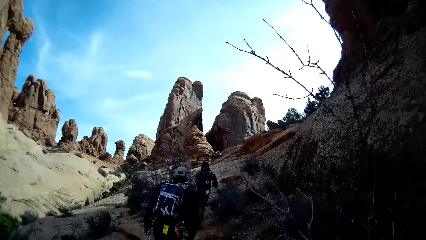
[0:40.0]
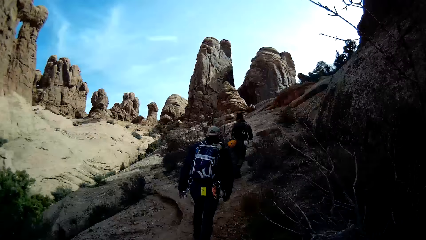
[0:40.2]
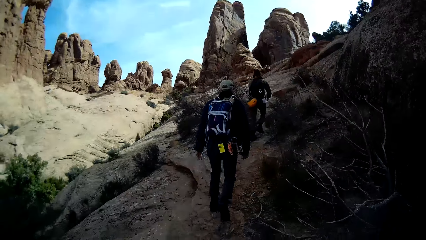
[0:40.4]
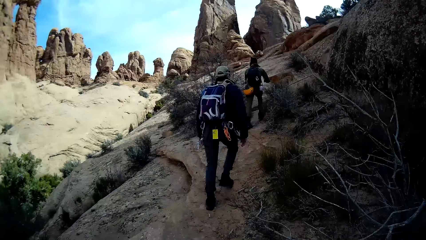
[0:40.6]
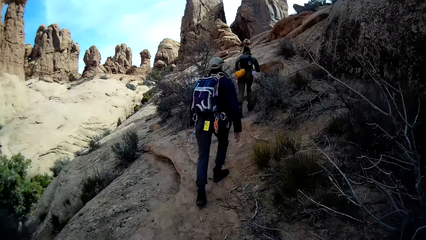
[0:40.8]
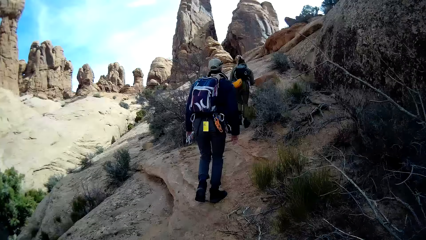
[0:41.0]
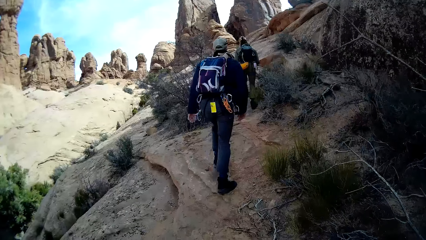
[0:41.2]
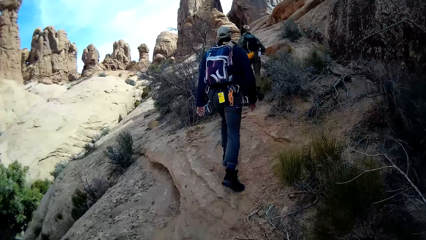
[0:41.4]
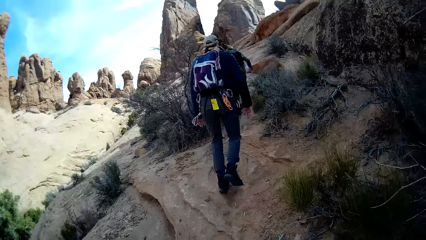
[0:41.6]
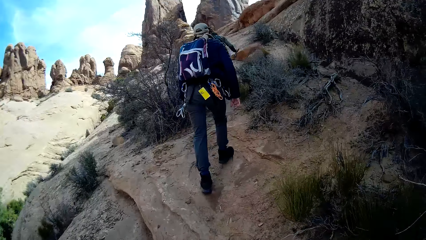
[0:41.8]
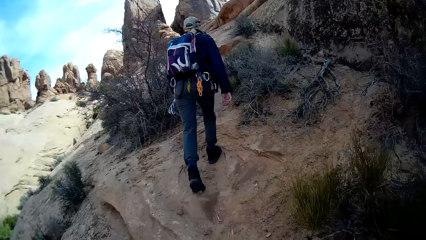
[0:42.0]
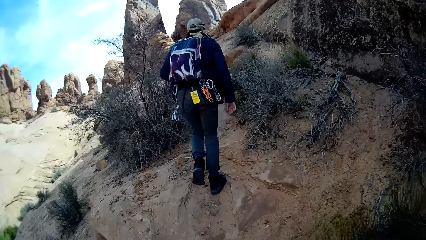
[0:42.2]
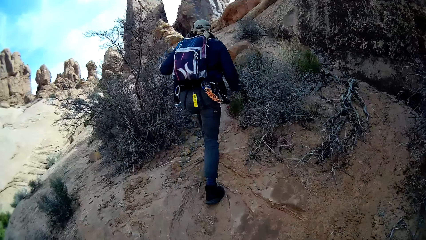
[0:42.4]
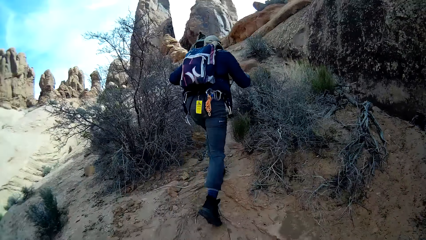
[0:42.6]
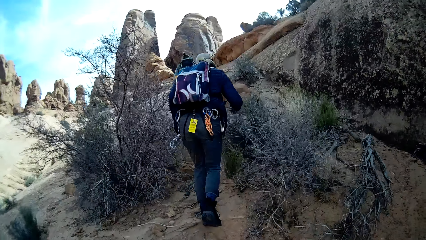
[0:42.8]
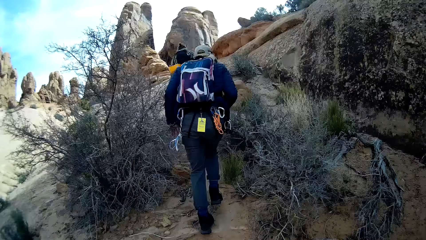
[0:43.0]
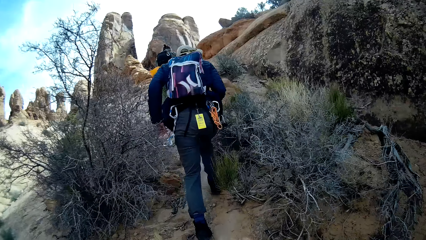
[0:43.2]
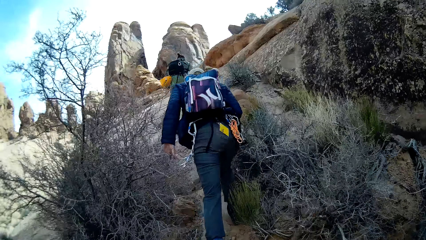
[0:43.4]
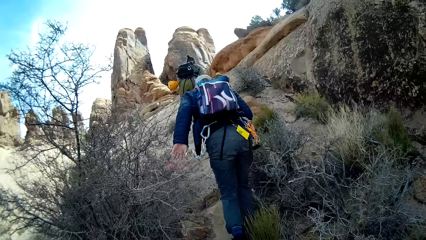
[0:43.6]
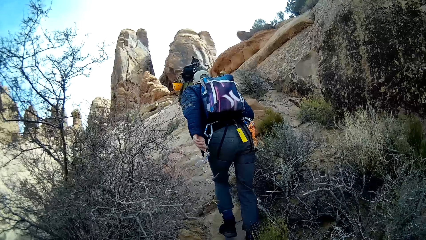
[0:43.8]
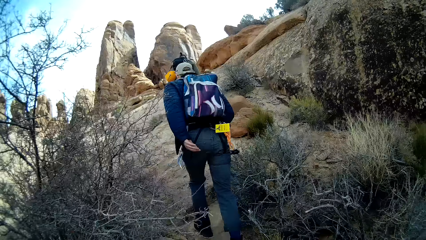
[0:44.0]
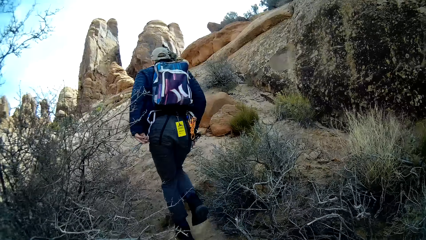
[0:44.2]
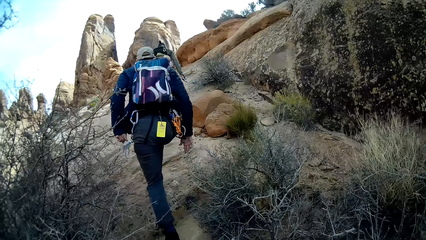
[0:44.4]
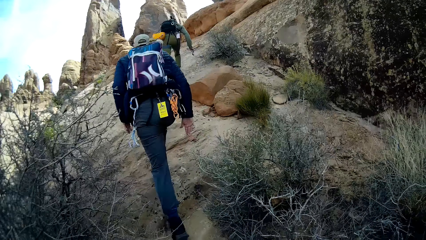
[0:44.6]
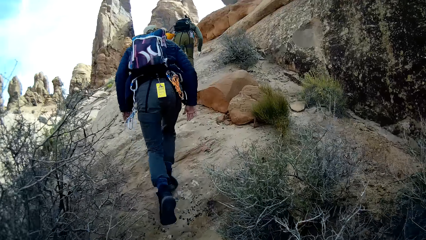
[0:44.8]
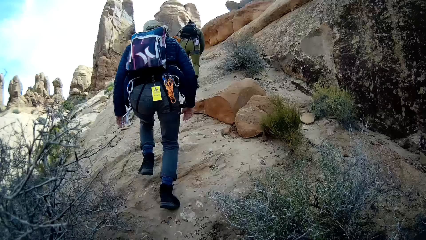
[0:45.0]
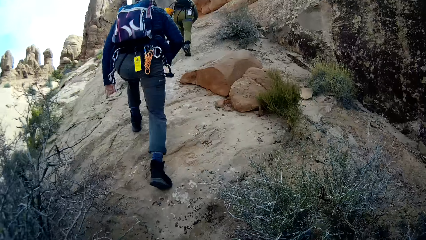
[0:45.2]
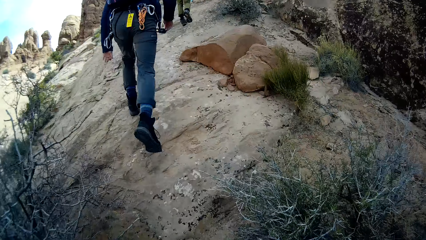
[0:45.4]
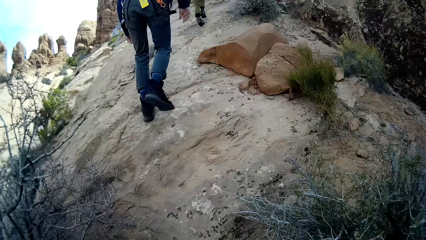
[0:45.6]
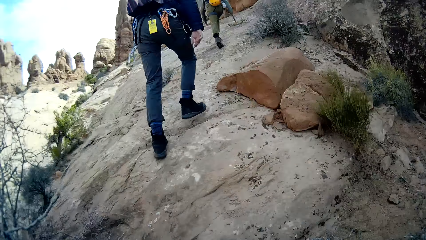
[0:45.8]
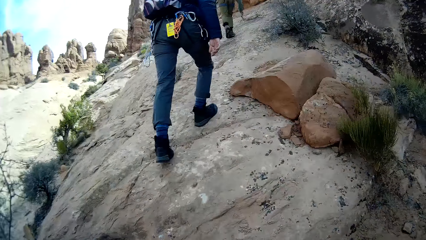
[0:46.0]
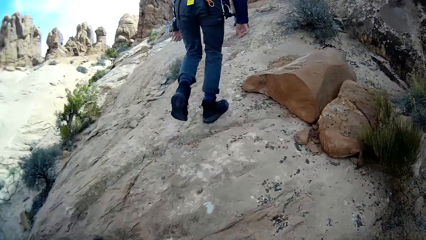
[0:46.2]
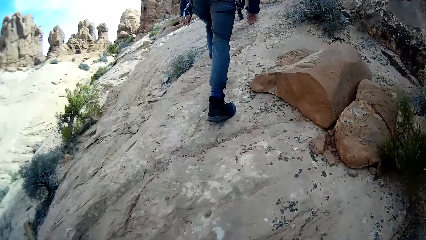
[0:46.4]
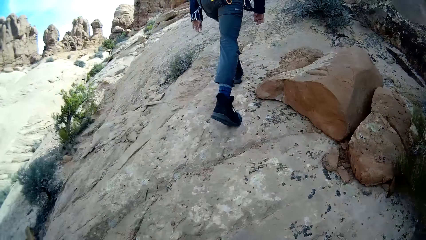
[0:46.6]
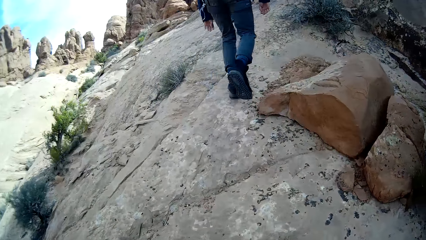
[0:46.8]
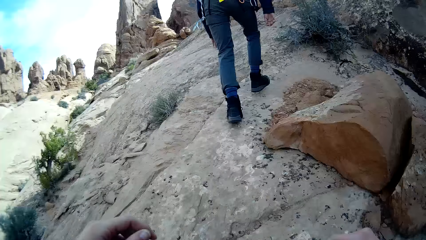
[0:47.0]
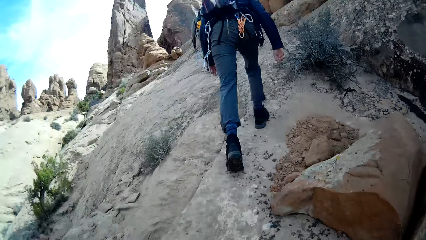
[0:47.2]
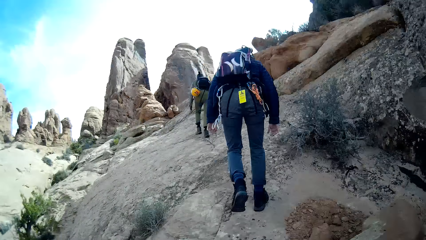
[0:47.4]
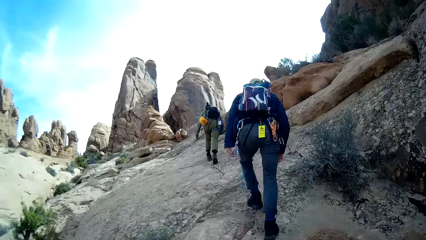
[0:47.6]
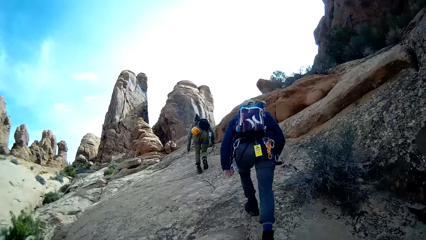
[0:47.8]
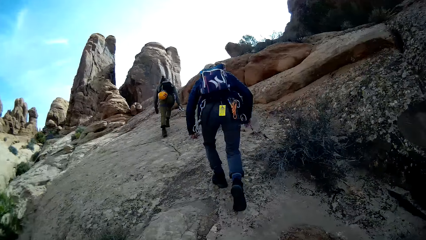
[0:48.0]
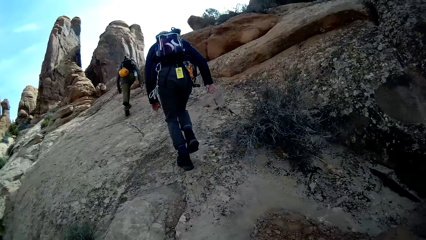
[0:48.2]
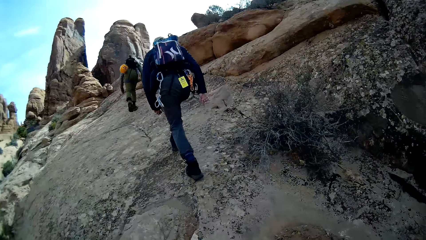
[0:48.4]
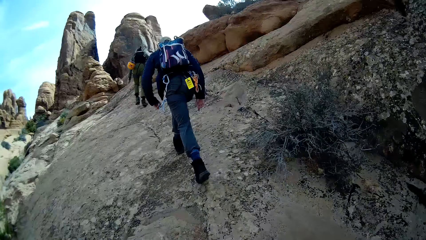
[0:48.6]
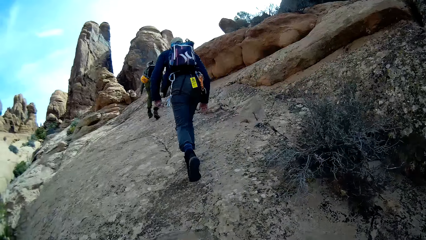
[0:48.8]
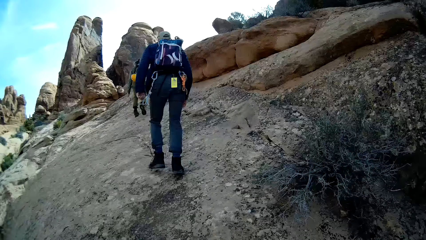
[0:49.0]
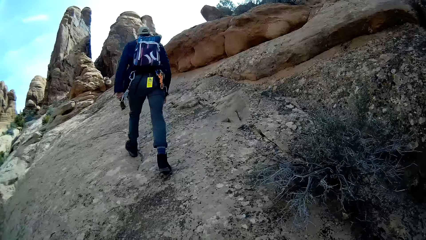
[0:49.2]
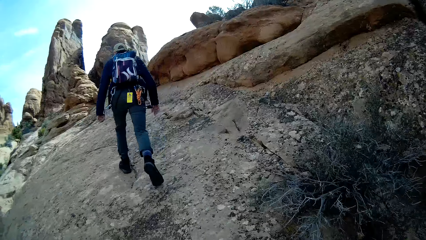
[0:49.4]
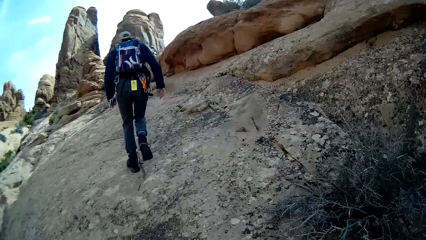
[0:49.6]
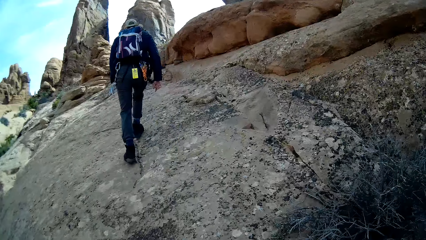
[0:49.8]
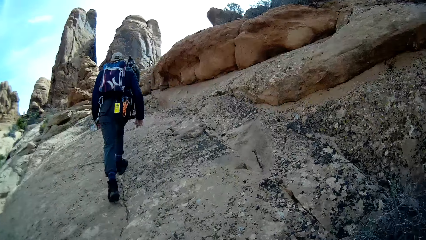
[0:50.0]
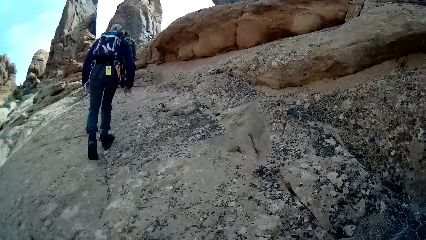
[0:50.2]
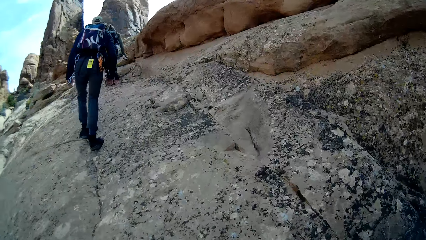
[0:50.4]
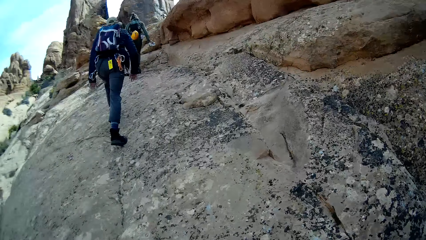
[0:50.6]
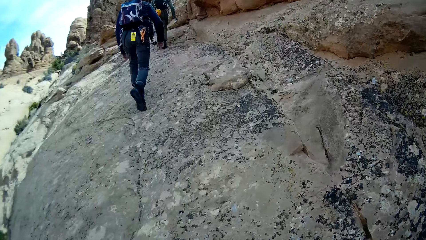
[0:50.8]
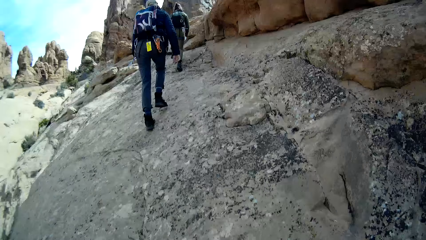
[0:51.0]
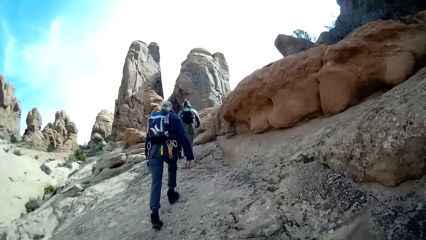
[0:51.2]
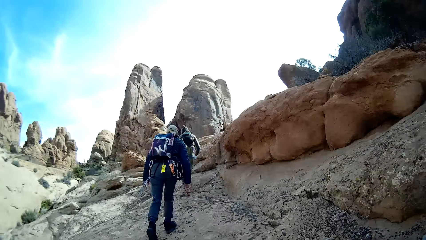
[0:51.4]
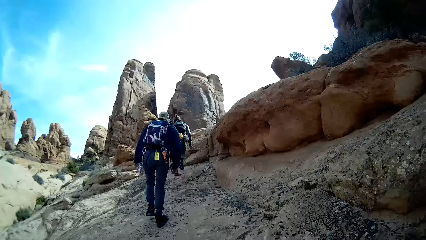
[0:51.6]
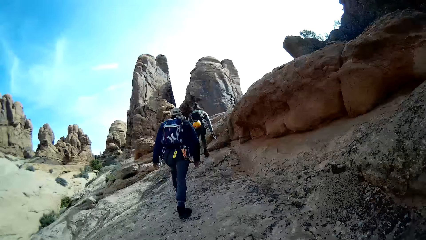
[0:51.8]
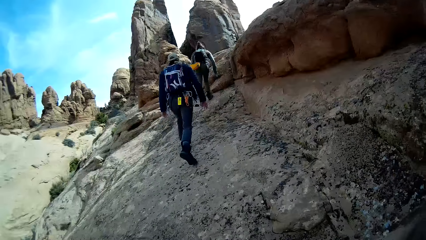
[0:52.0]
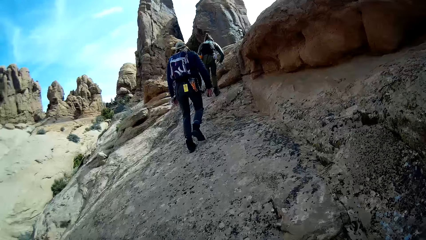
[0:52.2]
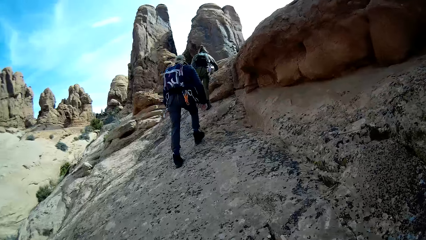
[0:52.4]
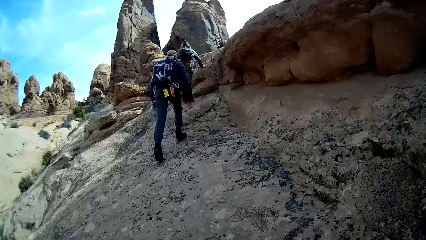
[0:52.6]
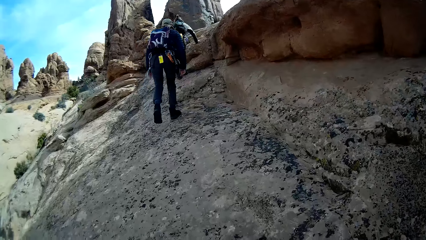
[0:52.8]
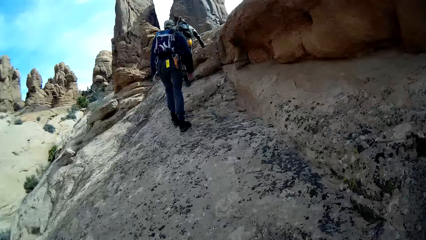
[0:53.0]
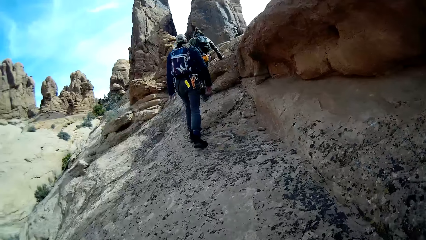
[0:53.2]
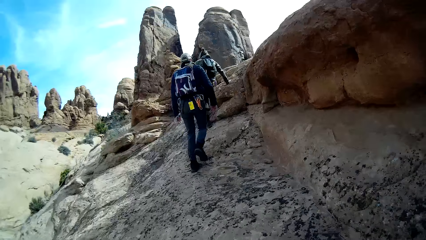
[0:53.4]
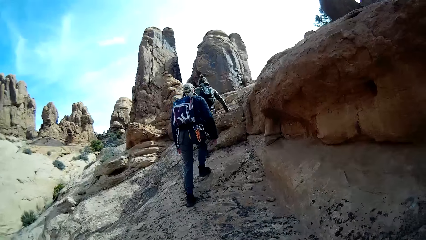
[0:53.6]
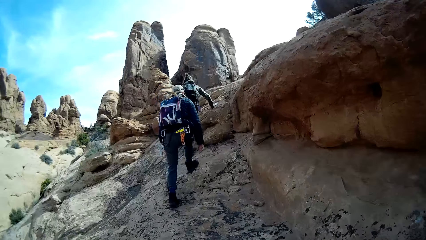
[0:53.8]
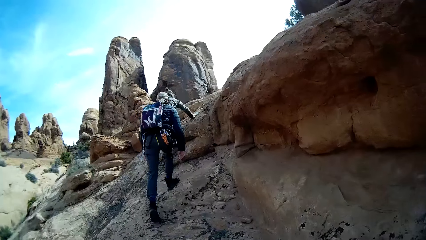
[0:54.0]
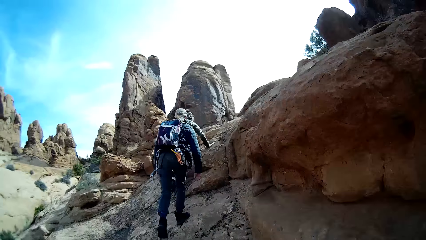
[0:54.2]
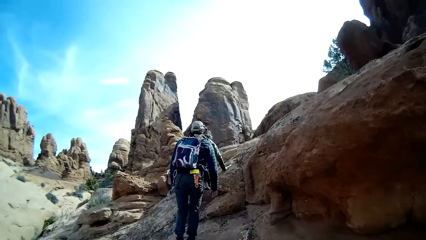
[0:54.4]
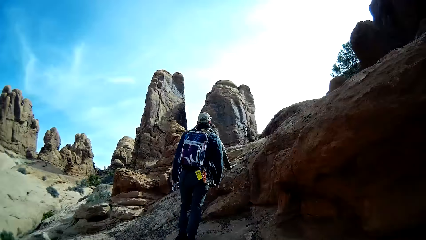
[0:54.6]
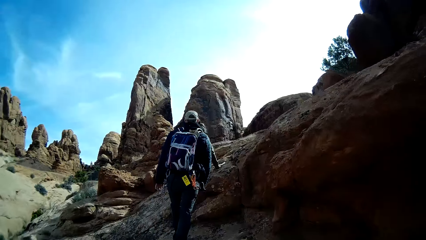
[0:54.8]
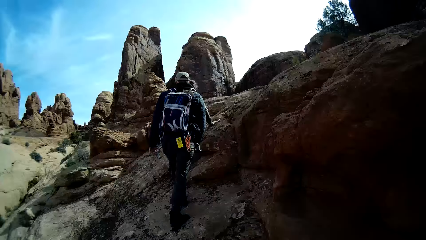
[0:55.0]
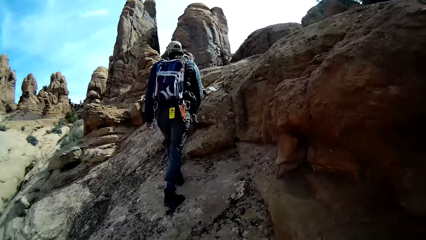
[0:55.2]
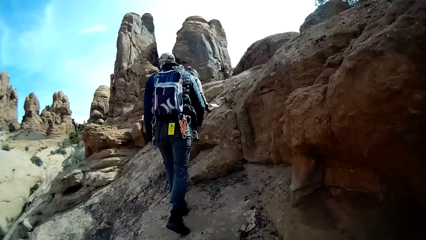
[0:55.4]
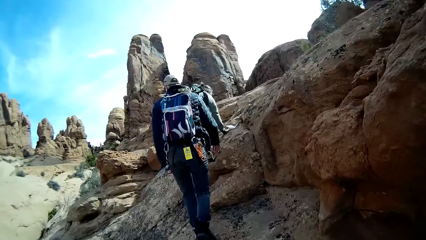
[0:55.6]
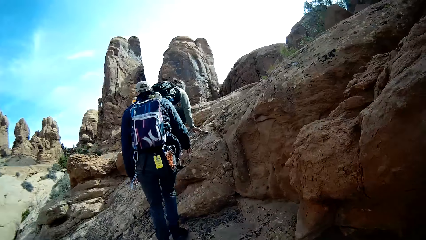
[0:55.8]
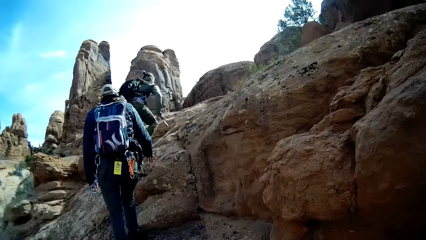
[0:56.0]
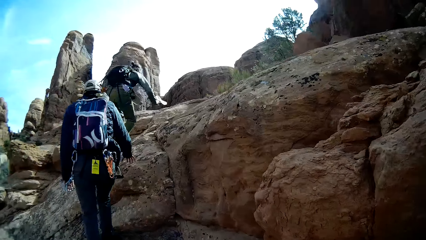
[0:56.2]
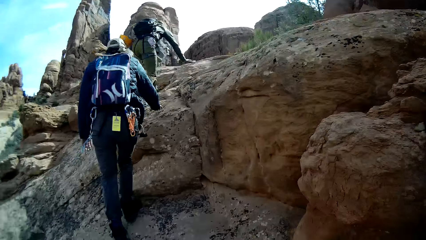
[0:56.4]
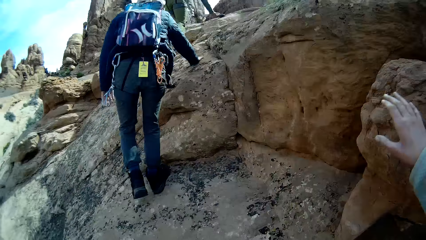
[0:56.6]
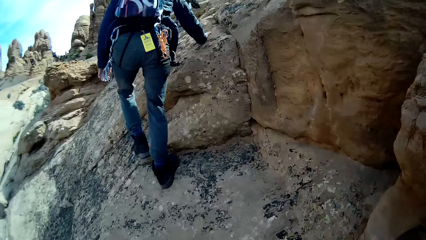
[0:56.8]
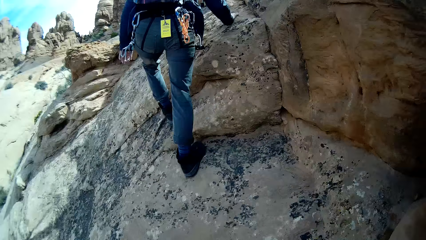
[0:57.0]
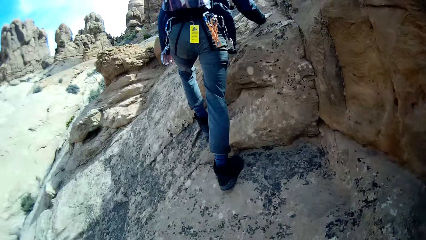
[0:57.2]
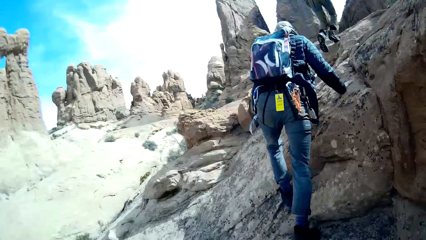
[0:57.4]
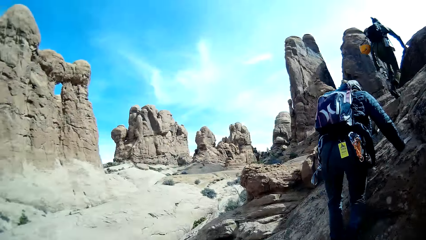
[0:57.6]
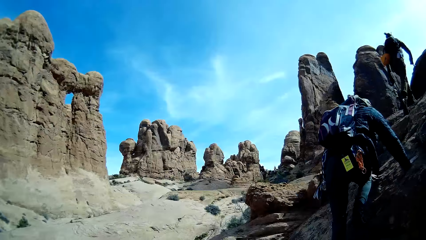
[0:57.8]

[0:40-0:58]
A woman touched a stone. The woman climbed up a rock. A man climbs the mountain.
